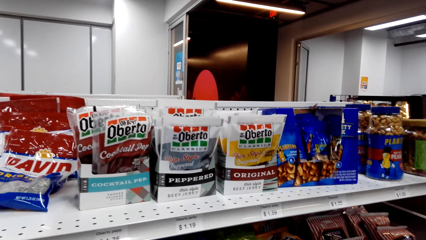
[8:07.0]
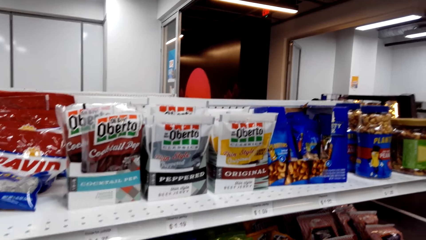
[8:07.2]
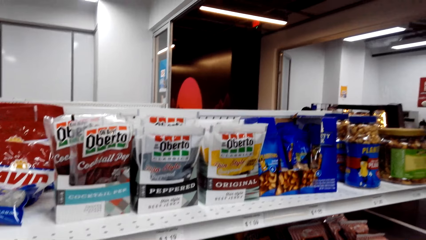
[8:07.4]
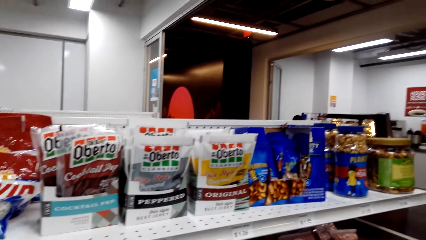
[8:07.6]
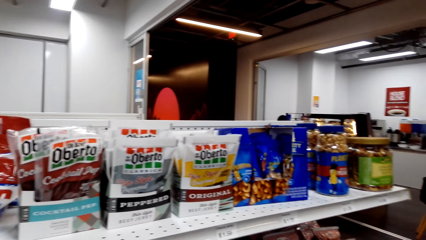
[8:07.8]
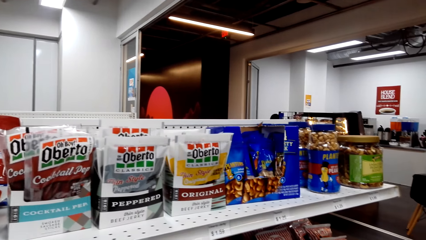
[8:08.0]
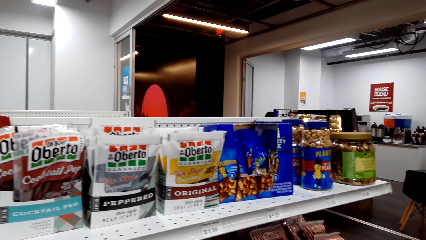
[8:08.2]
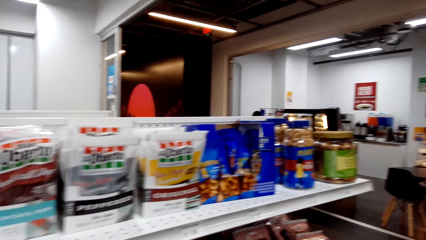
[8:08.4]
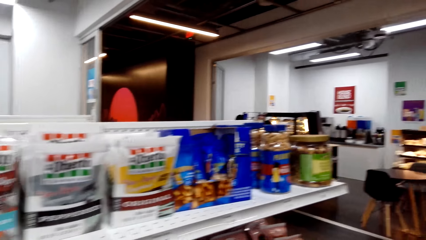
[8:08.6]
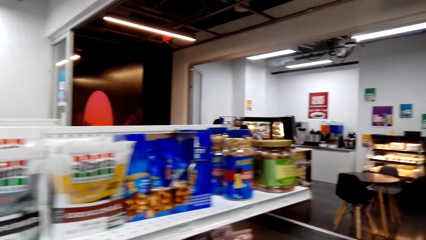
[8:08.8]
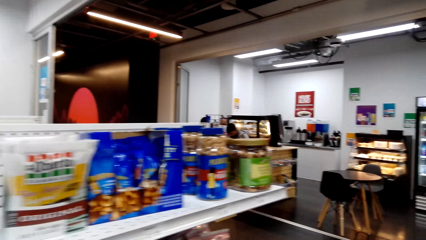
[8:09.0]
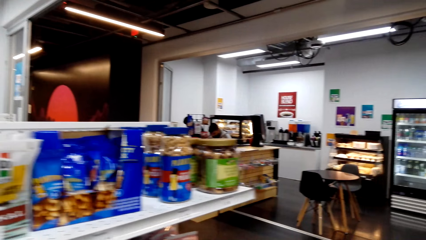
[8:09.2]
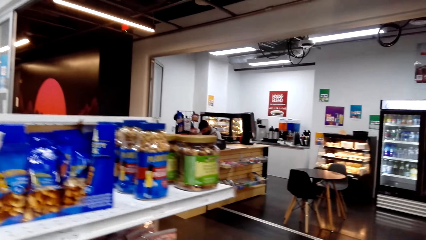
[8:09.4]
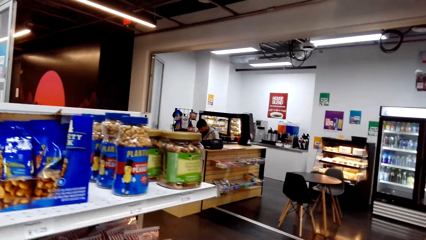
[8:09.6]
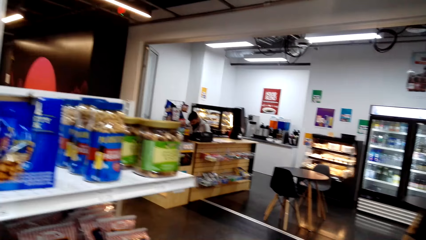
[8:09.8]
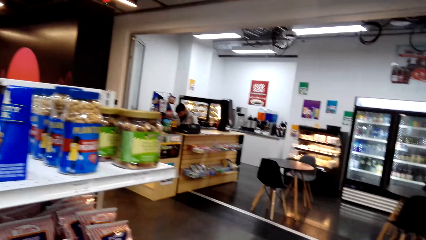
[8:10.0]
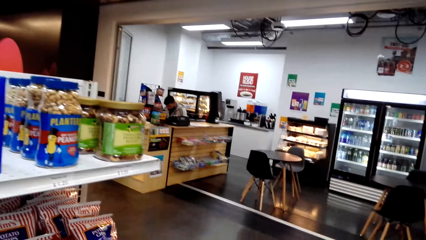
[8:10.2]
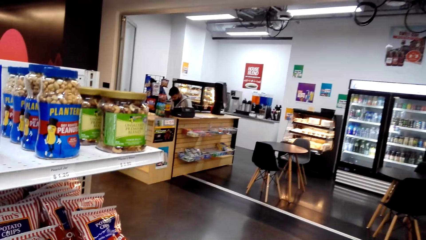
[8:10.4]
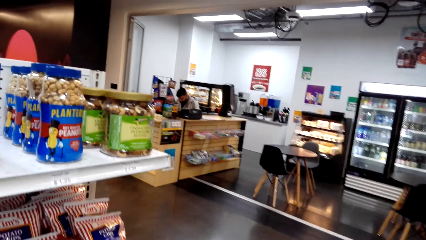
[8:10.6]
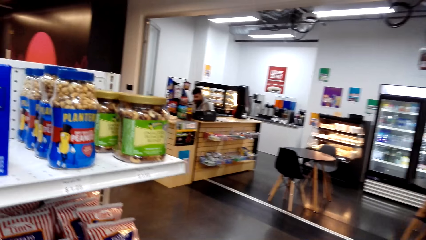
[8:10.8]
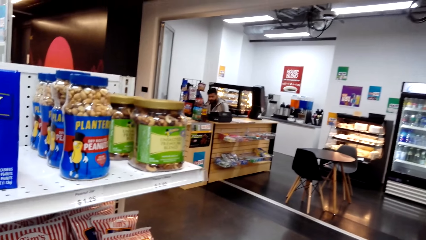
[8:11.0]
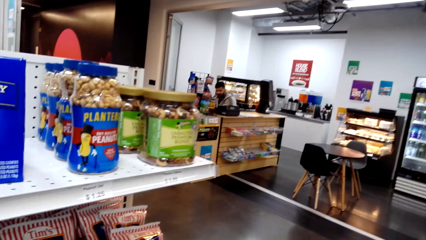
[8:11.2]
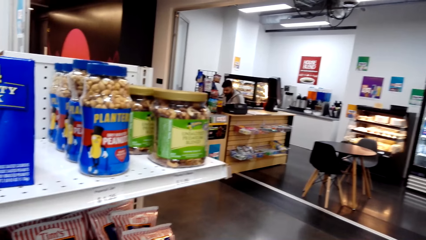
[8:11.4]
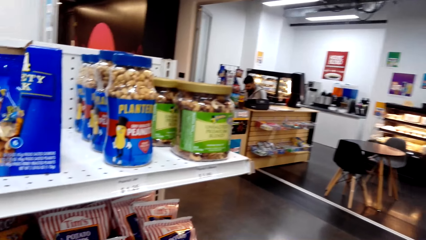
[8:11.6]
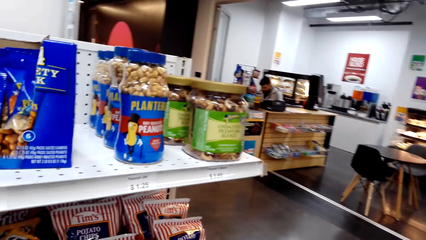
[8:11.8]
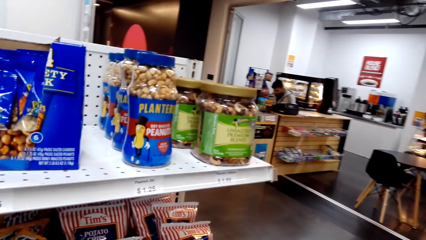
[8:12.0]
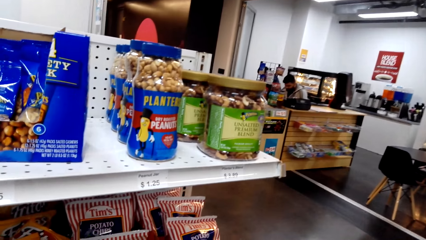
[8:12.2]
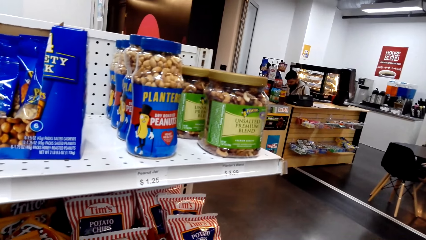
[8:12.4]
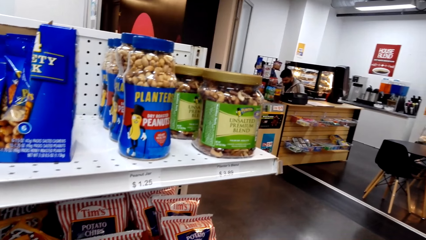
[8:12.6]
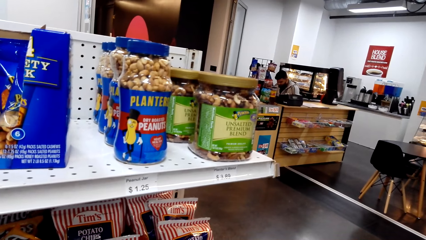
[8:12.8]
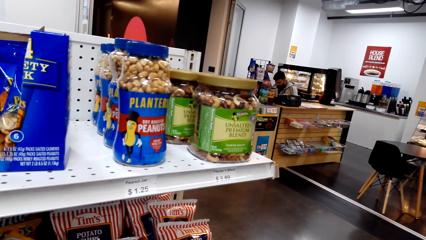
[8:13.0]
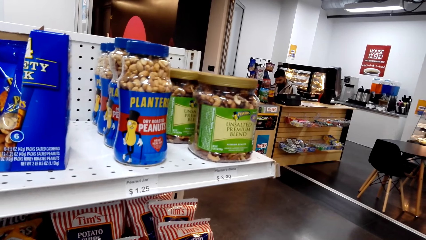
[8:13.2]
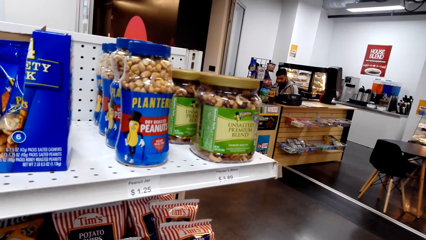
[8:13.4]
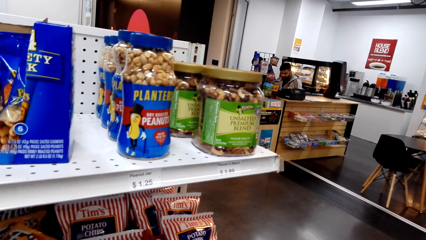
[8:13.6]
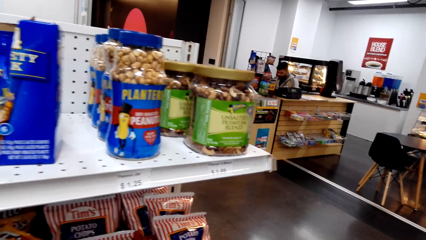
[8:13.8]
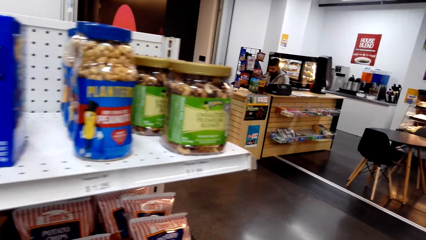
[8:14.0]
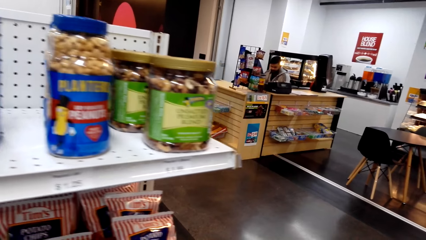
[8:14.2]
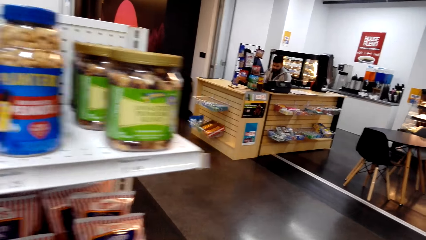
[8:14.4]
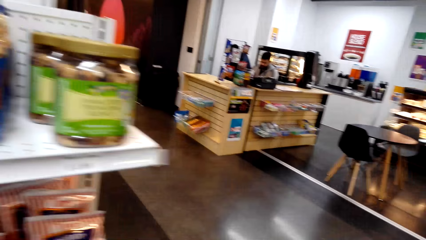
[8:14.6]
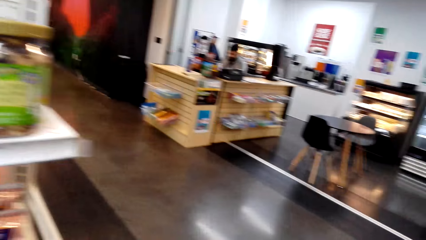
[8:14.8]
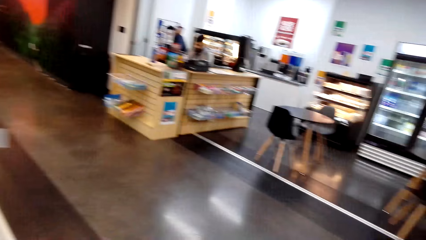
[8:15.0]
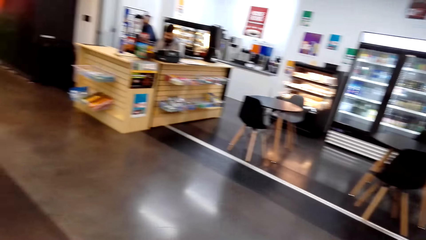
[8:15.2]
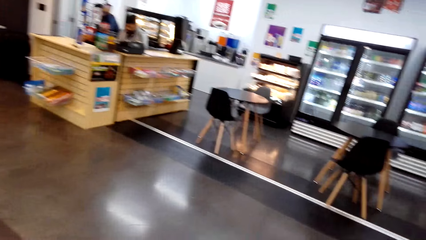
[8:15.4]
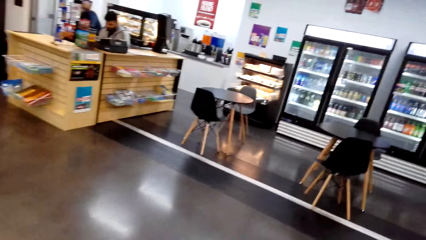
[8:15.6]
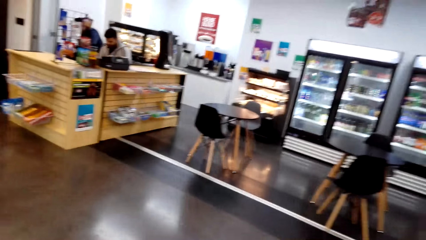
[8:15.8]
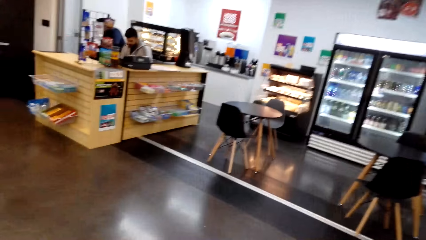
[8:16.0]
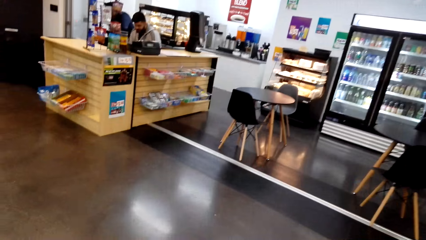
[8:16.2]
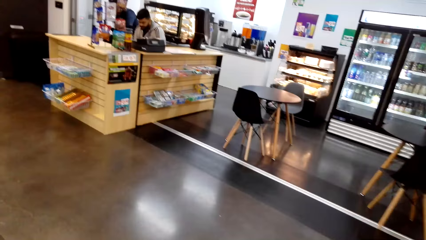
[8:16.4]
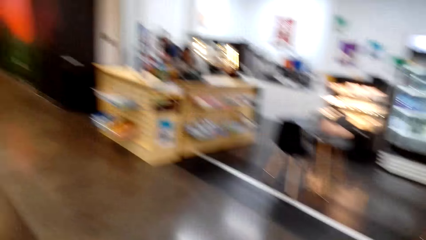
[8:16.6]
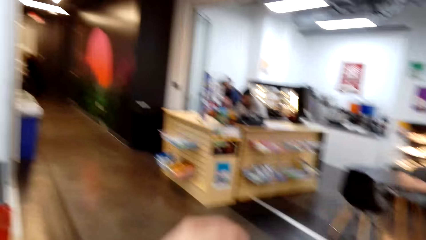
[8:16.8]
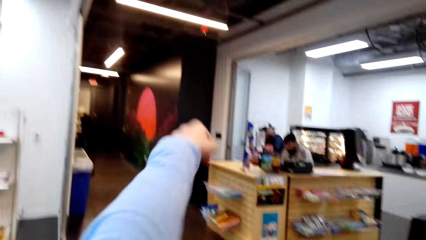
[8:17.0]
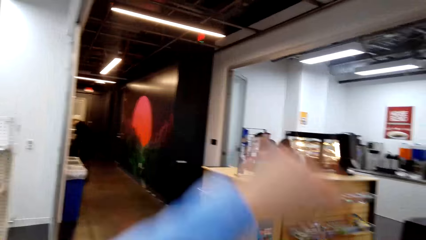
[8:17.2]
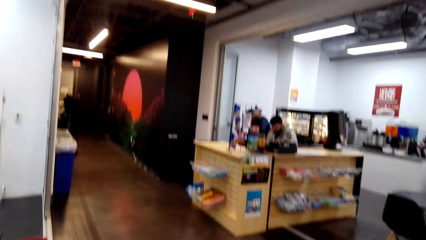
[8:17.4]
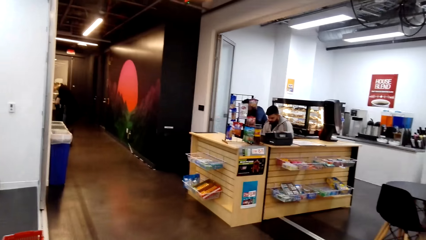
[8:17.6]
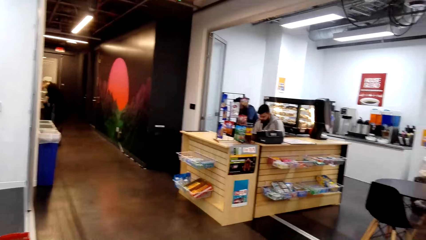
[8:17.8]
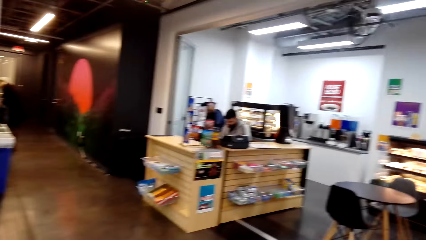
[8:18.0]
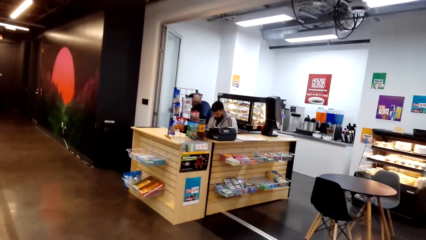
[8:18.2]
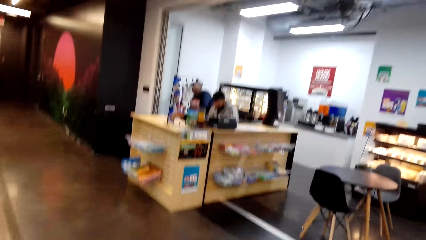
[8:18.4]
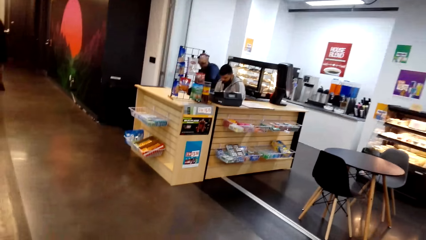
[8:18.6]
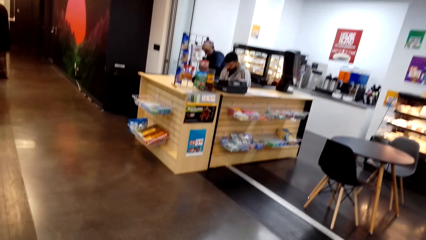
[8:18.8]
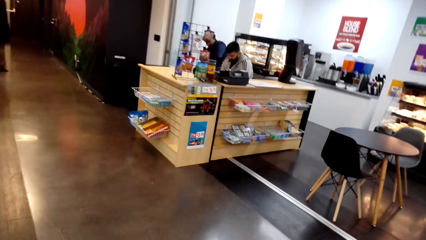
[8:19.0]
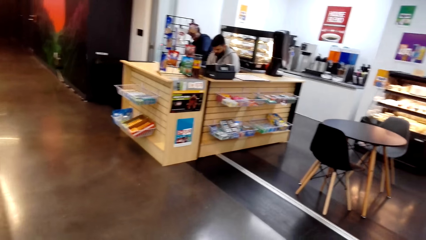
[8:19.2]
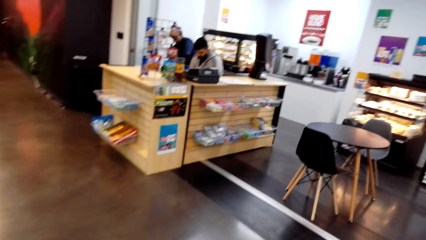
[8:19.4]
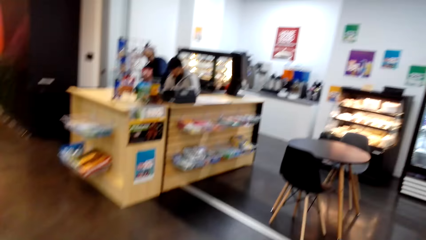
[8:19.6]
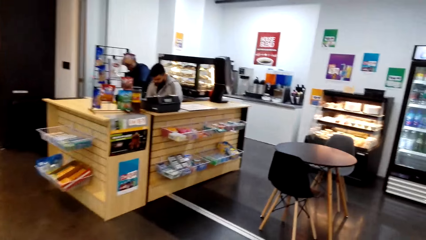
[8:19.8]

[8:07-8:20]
The camera wearer walks on the floor. They walk around the supermarket.

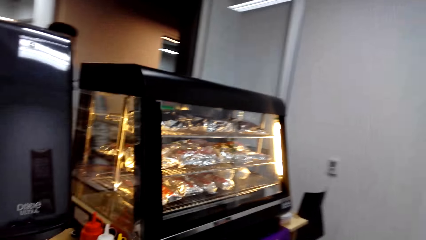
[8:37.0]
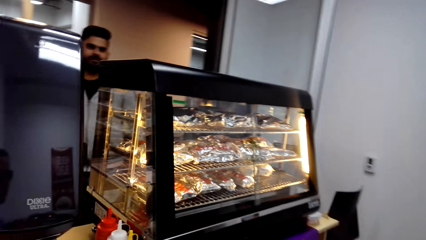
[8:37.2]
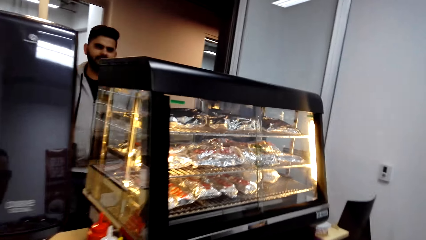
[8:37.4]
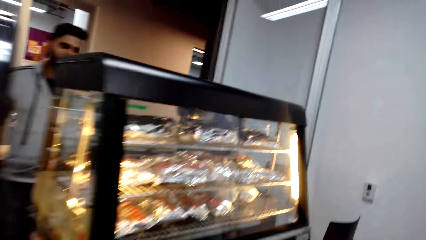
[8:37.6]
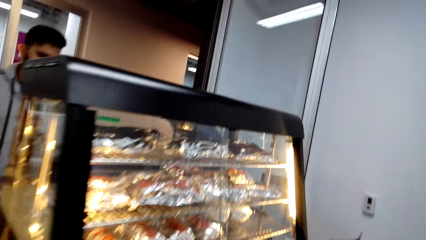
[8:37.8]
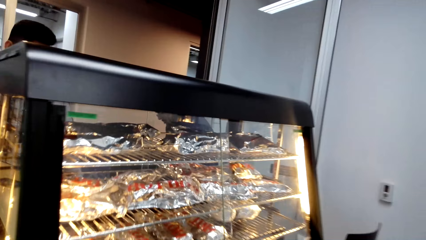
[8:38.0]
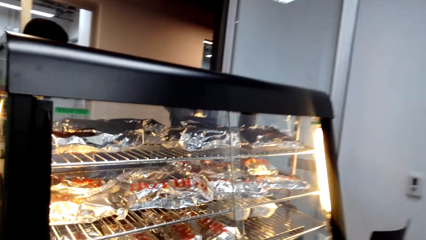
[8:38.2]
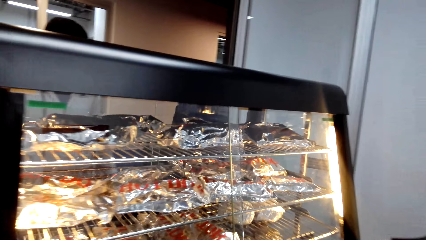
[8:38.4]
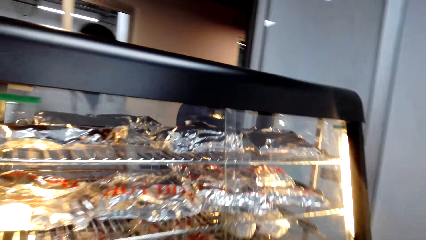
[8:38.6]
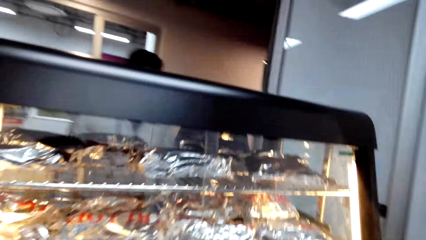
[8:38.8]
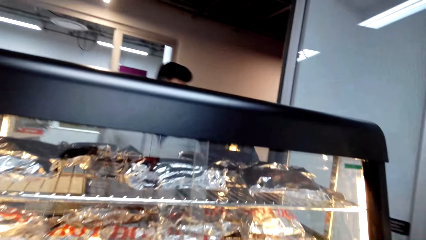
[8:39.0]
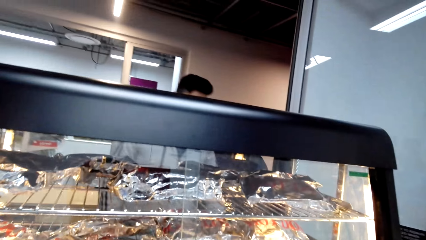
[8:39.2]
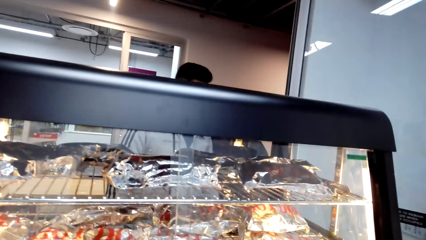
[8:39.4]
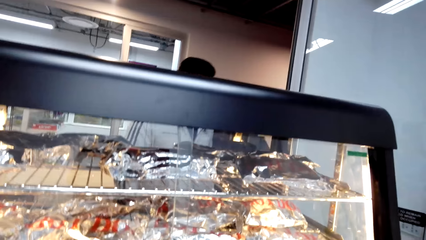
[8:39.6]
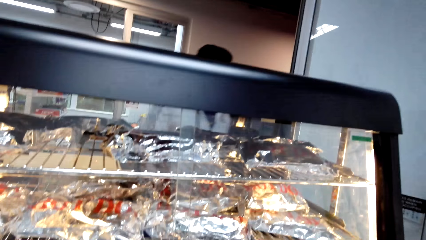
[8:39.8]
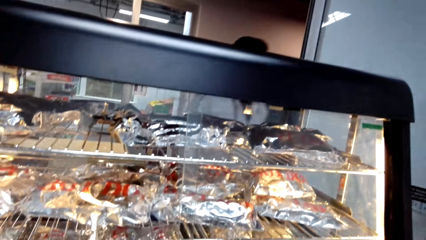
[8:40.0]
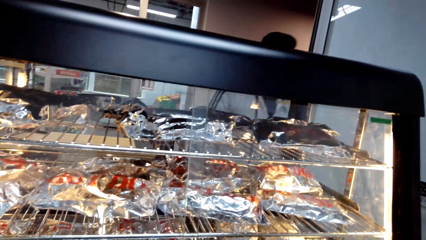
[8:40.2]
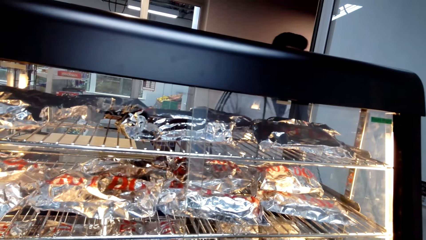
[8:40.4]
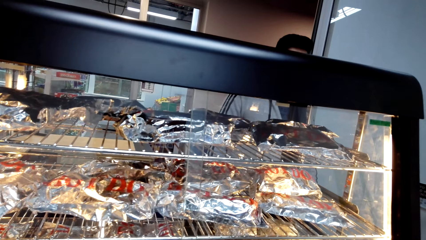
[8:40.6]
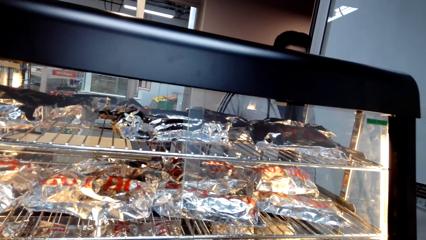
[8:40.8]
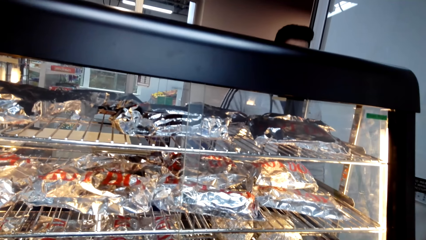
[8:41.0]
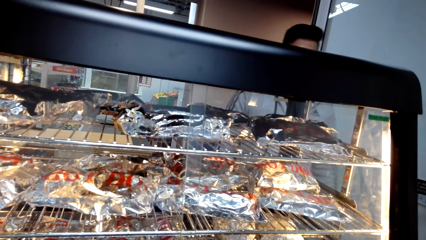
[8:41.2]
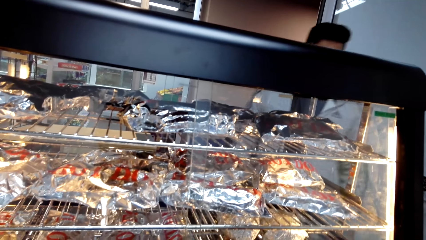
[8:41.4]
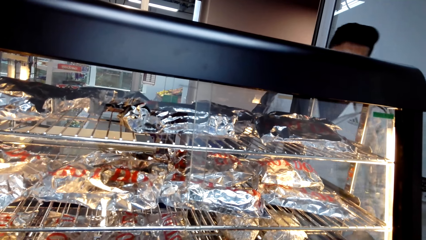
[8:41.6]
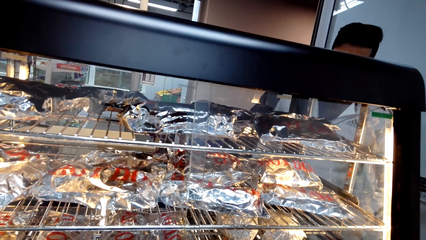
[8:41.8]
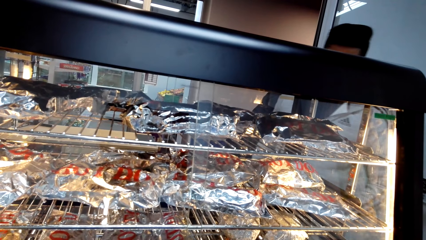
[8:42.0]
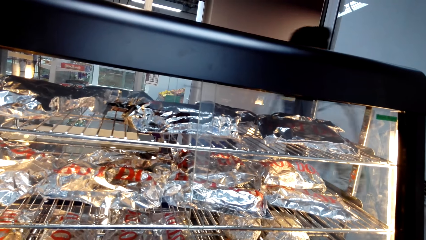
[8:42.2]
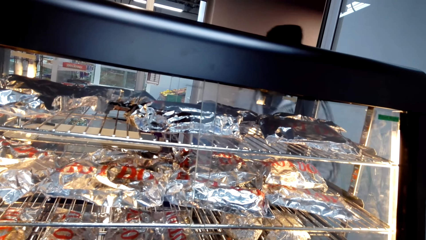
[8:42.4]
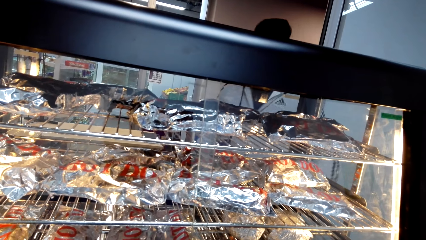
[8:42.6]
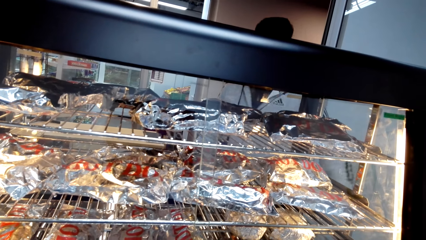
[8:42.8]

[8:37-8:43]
The camera wearer dialogues with a person.
